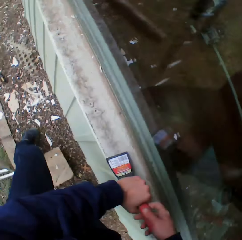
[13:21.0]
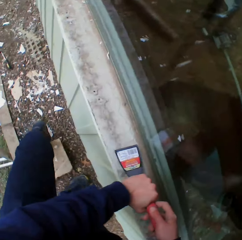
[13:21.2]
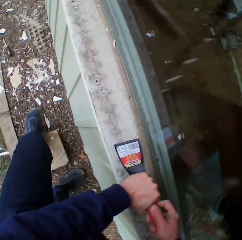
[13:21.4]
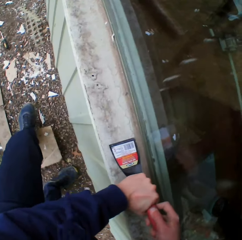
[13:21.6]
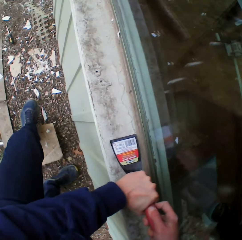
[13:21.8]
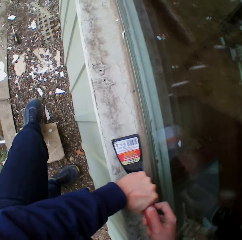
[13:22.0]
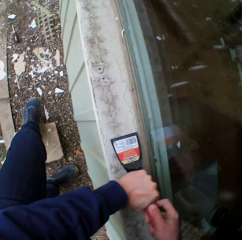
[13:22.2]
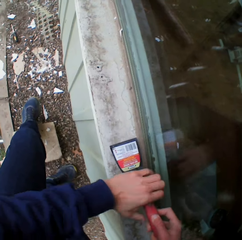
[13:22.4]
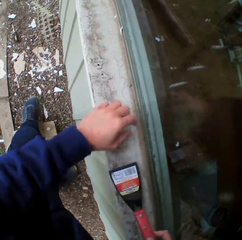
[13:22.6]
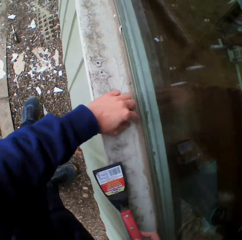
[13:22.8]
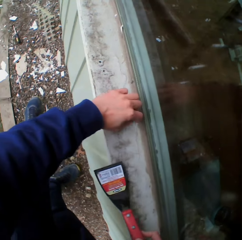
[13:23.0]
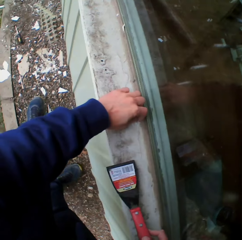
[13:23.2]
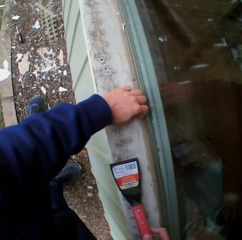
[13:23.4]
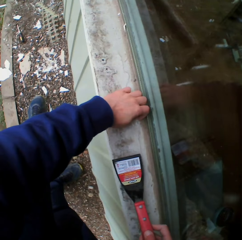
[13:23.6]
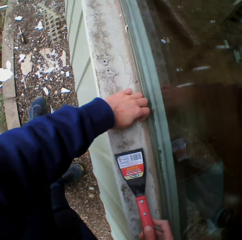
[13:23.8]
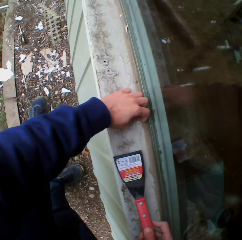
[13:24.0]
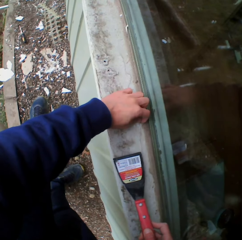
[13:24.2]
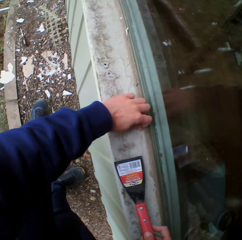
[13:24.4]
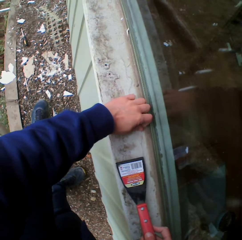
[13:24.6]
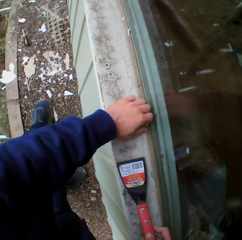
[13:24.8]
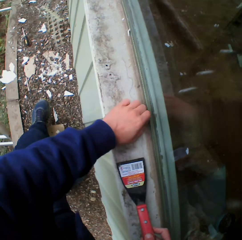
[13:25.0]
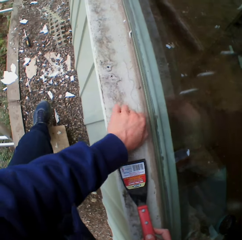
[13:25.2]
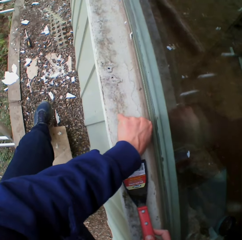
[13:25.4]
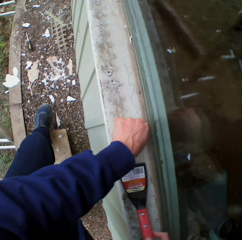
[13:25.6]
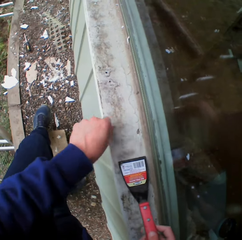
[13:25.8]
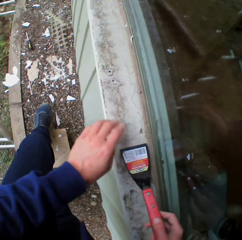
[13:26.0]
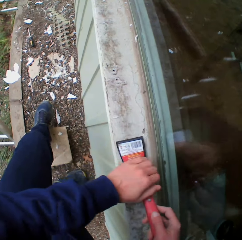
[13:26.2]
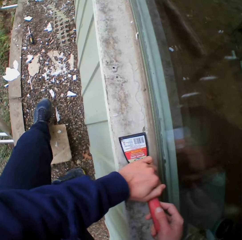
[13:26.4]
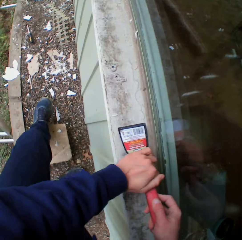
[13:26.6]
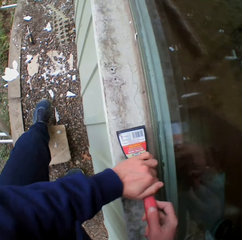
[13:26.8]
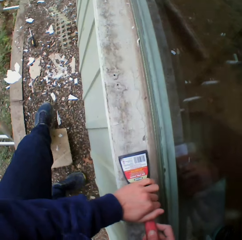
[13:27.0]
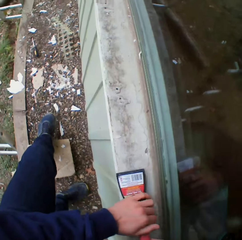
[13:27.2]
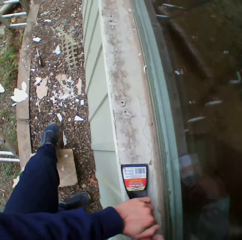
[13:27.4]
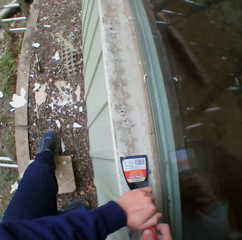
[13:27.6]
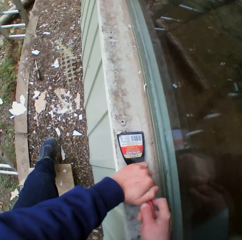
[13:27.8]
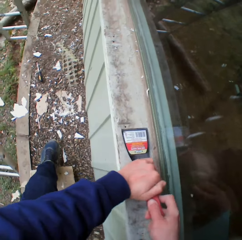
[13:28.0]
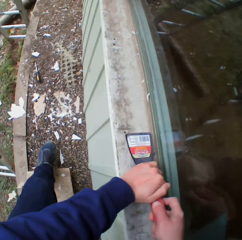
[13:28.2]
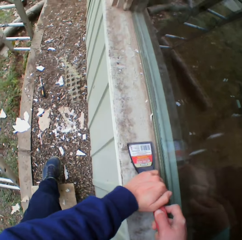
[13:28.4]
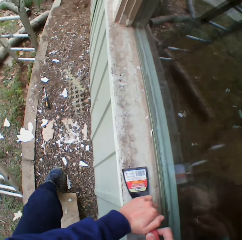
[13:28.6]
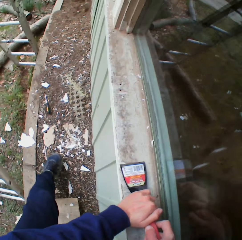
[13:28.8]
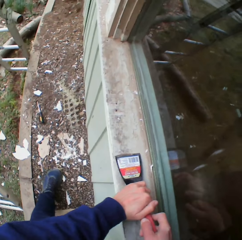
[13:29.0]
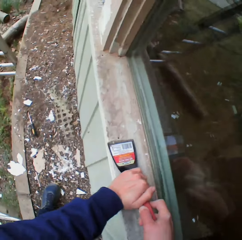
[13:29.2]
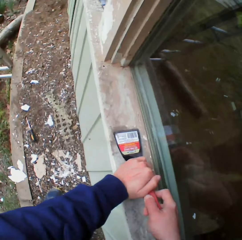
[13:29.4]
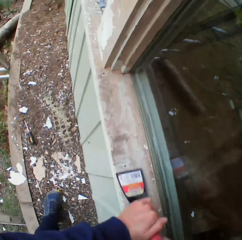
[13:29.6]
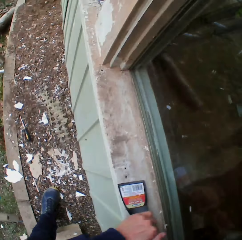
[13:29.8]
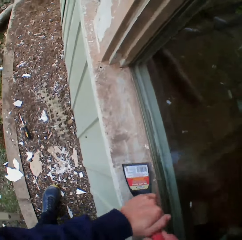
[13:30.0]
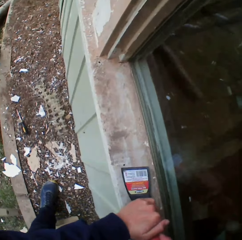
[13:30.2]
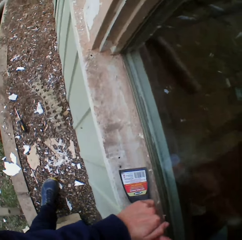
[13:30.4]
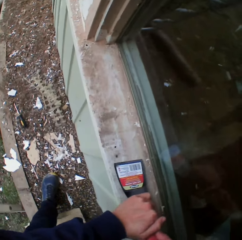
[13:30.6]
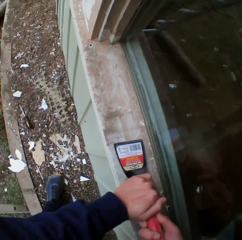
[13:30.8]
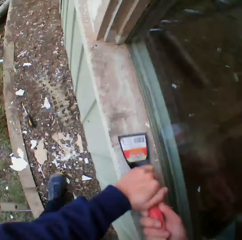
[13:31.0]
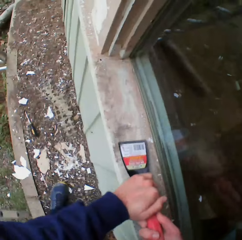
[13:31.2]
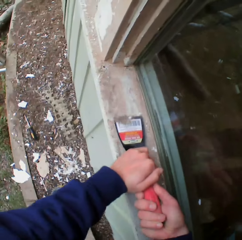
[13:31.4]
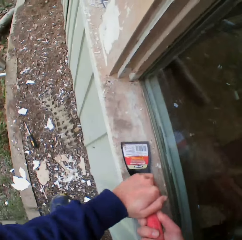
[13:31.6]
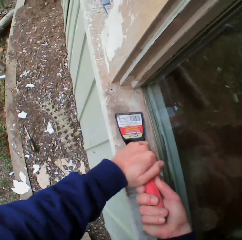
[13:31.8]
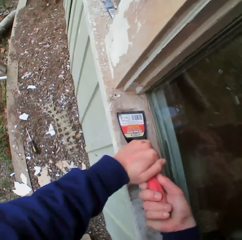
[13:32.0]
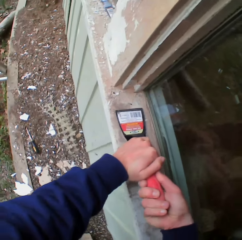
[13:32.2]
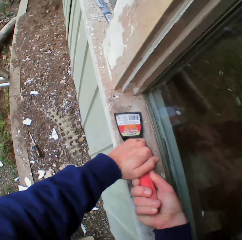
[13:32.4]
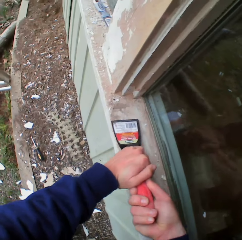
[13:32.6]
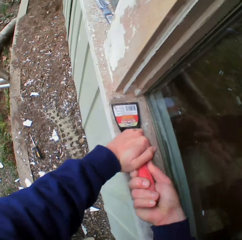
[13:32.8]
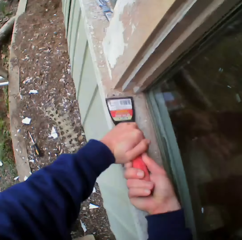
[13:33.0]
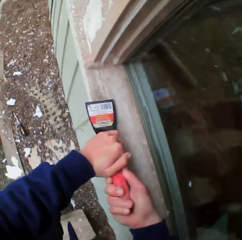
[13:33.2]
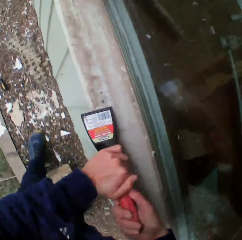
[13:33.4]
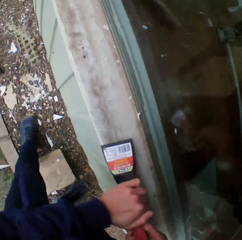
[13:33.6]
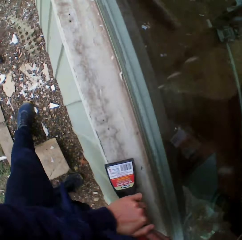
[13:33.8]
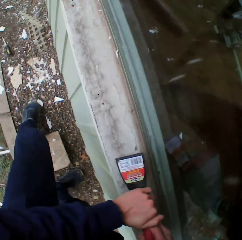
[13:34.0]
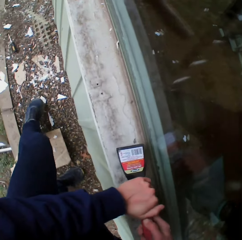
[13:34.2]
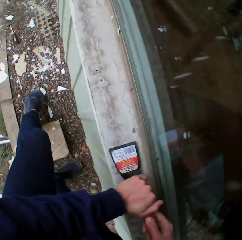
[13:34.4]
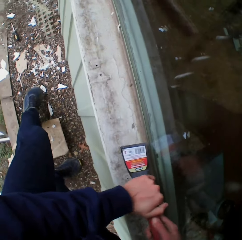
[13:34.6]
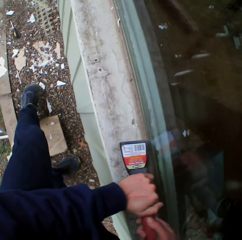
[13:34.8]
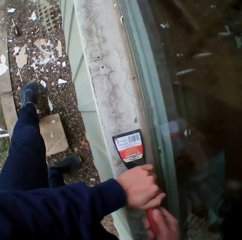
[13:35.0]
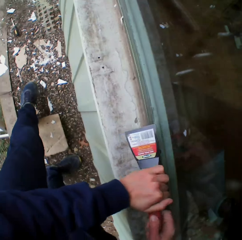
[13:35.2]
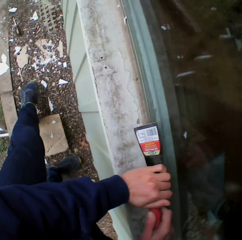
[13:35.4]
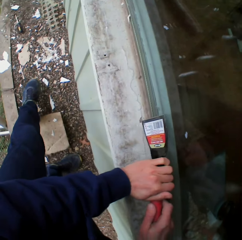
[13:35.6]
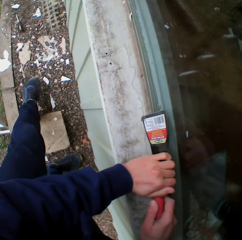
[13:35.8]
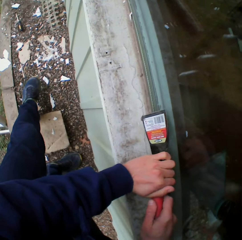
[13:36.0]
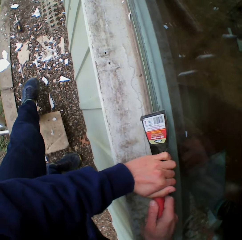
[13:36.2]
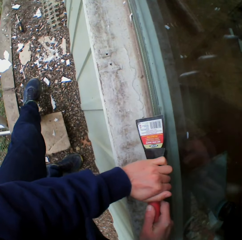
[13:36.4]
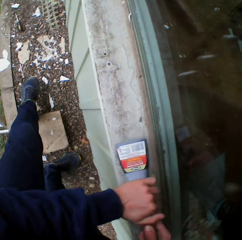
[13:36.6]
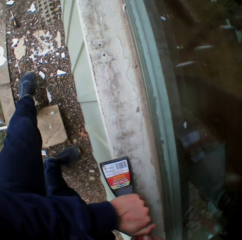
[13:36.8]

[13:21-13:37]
The camera wearer scrapes the window surface. He touches the window surface. He removes the dried paint with his left hand. He scrapes the window surface. He removes the dried paint with the scraper.

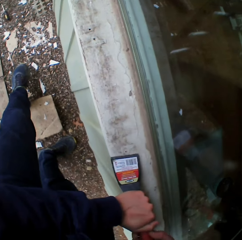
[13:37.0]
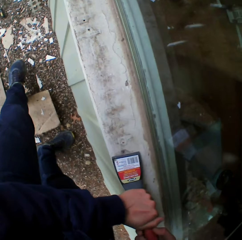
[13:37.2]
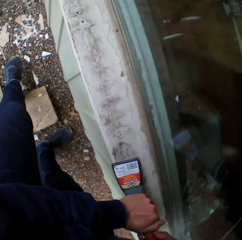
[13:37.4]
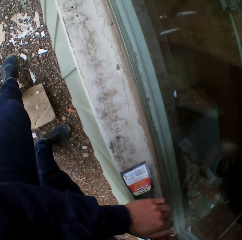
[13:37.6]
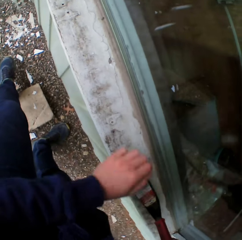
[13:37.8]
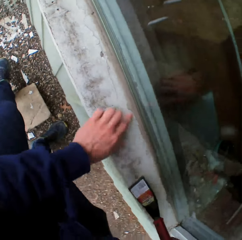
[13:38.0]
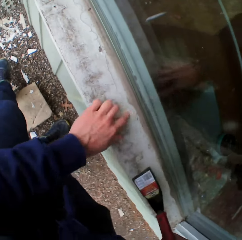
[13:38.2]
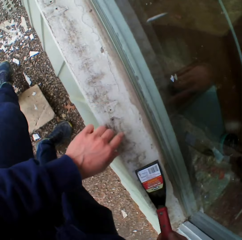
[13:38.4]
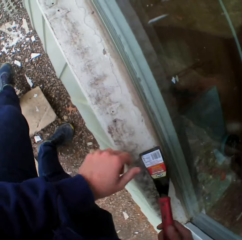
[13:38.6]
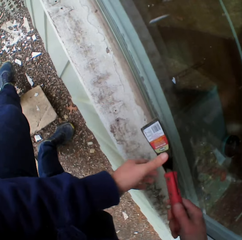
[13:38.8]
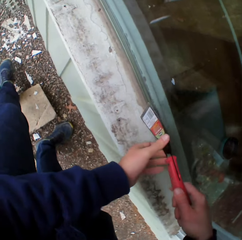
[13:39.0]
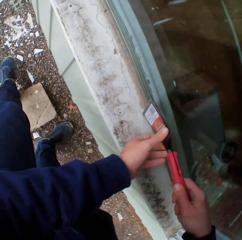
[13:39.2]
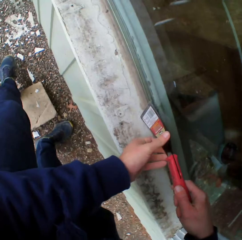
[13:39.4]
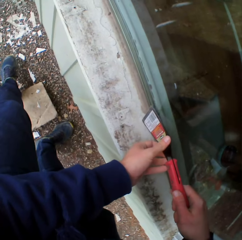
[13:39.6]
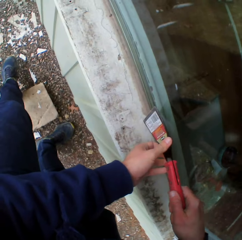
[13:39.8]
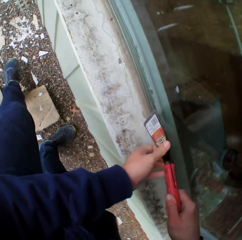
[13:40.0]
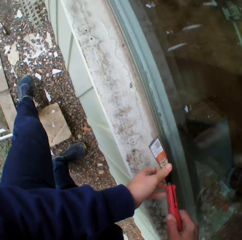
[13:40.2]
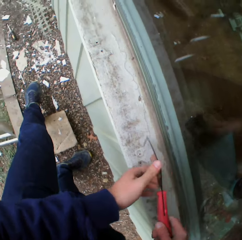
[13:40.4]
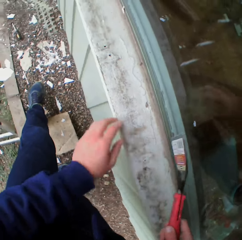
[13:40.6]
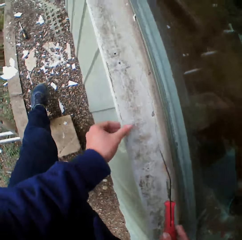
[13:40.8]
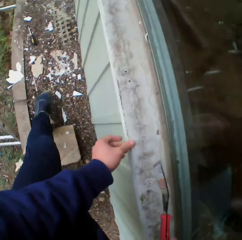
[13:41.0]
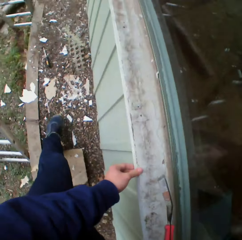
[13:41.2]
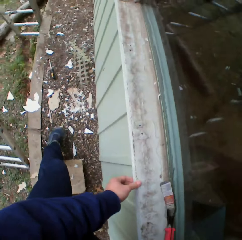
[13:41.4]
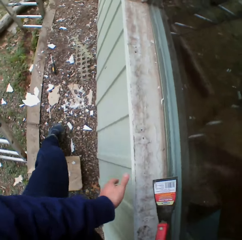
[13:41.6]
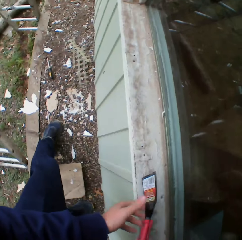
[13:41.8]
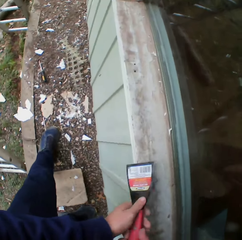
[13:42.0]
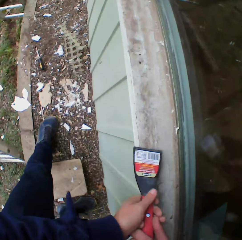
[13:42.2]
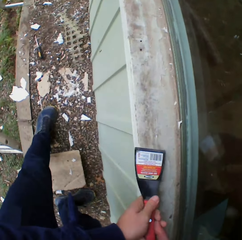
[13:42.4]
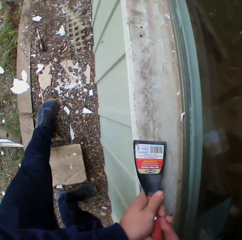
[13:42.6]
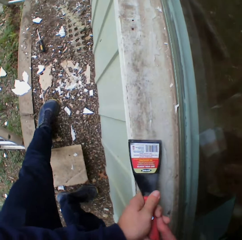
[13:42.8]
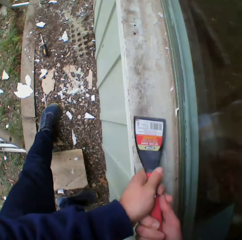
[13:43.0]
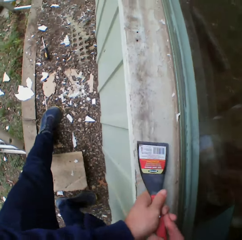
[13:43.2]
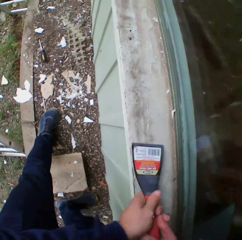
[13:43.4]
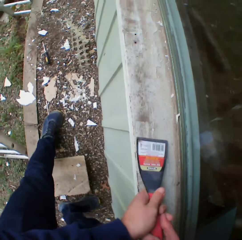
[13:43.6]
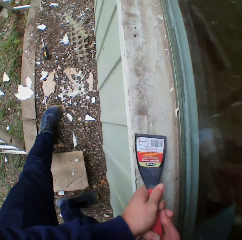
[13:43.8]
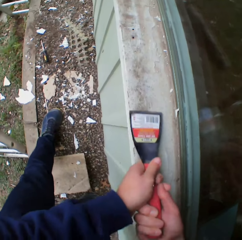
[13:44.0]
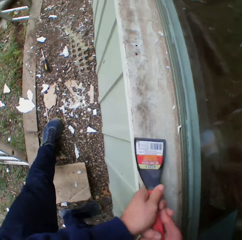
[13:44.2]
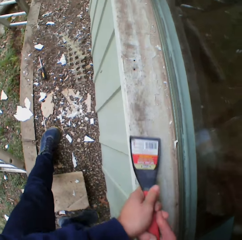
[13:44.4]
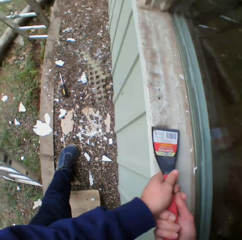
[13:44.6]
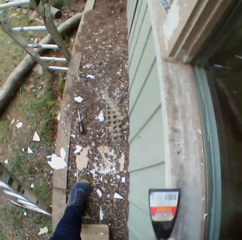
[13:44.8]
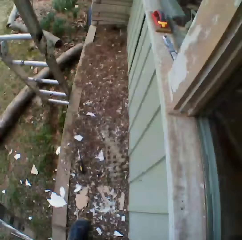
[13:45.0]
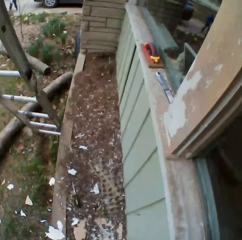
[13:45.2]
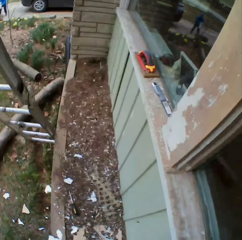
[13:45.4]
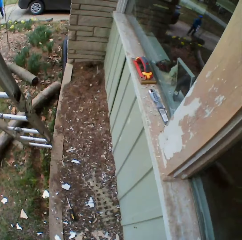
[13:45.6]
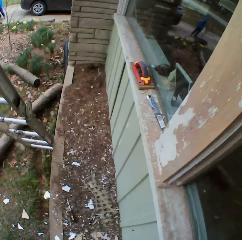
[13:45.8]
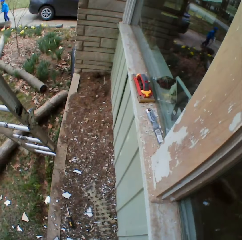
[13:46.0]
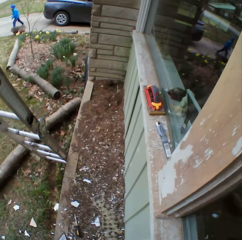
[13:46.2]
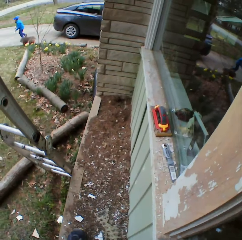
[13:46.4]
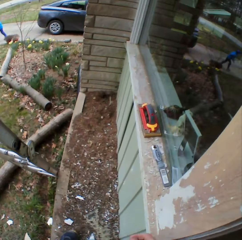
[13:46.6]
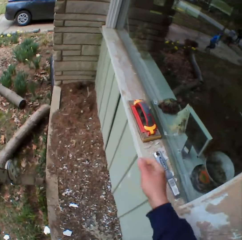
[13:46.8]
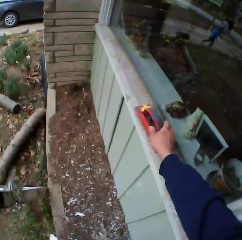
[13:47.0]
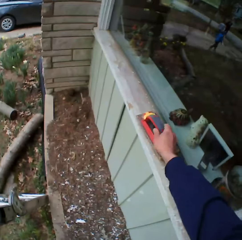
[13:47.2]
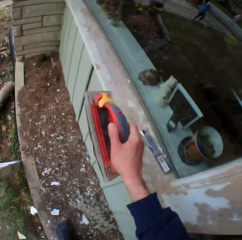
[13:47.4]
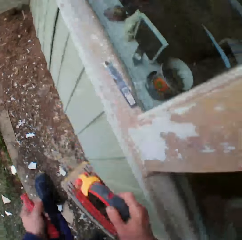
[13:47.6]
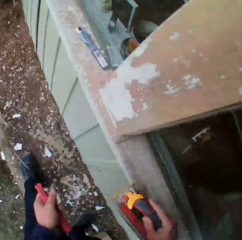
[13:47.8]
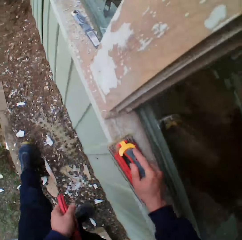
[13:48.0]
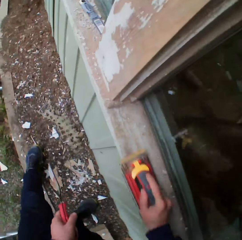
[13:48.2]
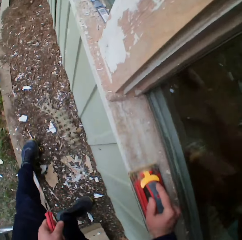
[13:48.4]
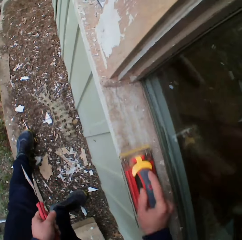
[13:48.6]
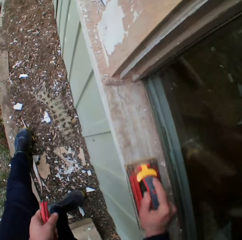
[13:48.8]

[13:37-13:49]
The camera wearer touches the surface. They scrape the surface. They walk beside the surface. They take a planer or sandpaper. They smoothen the wall with the sandpaper.
